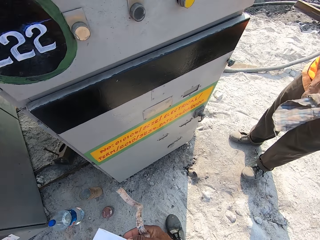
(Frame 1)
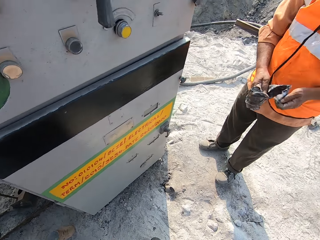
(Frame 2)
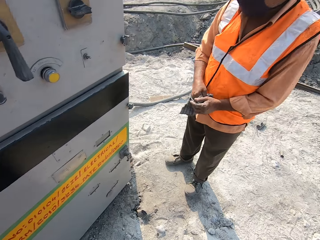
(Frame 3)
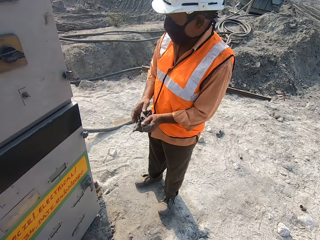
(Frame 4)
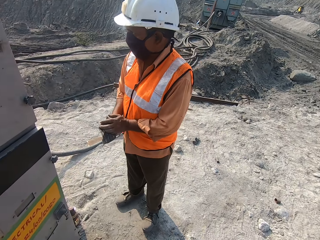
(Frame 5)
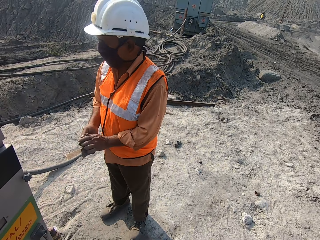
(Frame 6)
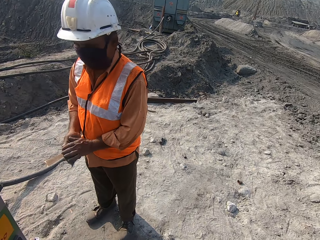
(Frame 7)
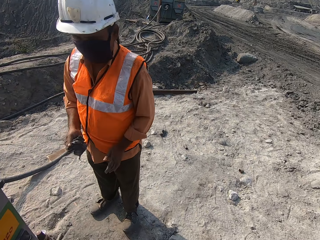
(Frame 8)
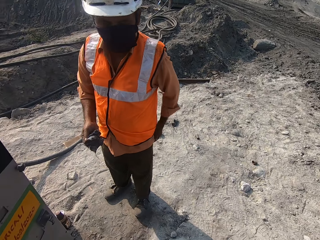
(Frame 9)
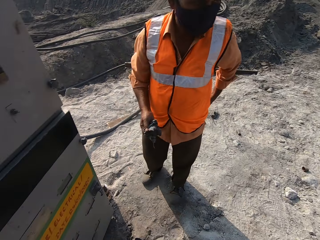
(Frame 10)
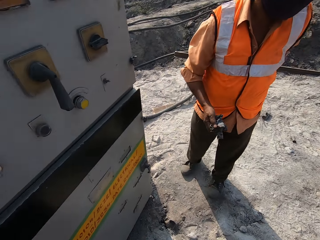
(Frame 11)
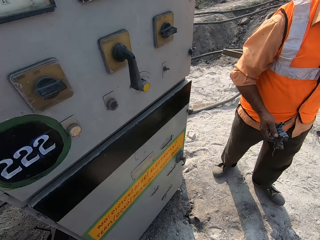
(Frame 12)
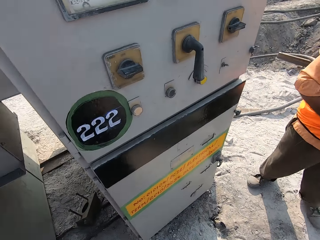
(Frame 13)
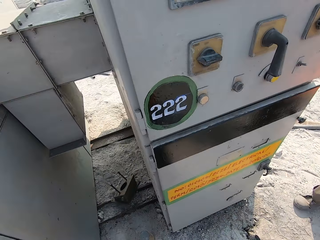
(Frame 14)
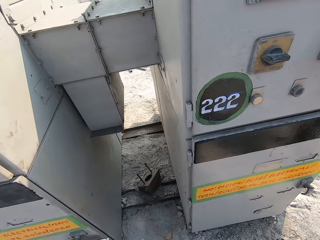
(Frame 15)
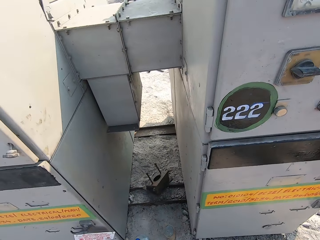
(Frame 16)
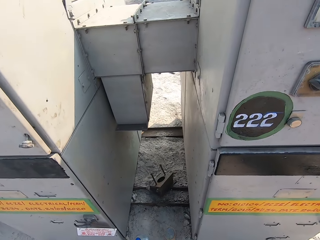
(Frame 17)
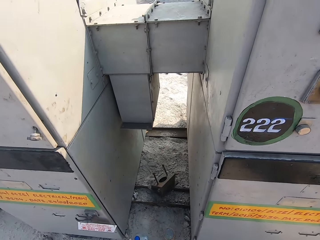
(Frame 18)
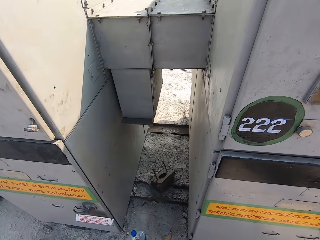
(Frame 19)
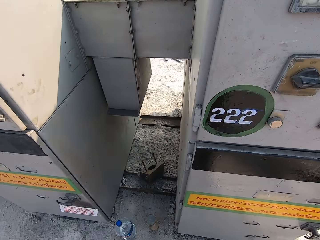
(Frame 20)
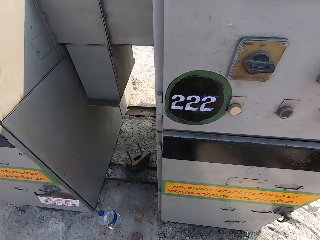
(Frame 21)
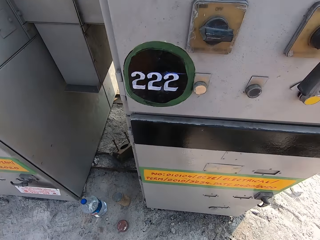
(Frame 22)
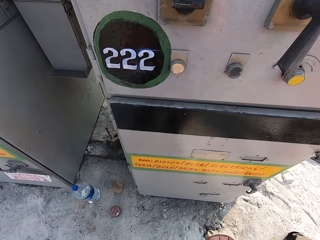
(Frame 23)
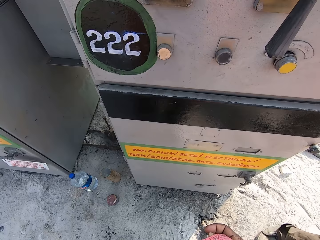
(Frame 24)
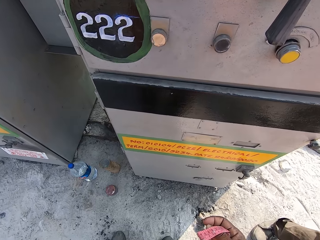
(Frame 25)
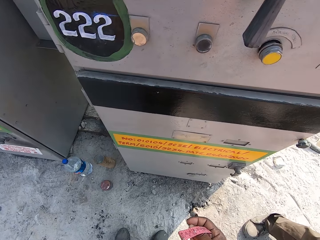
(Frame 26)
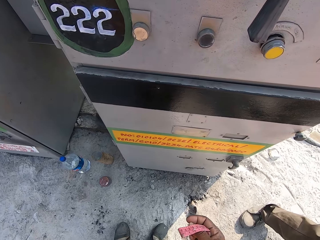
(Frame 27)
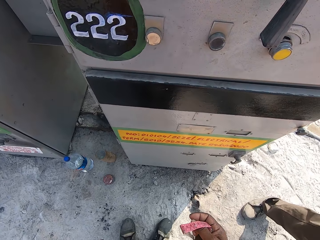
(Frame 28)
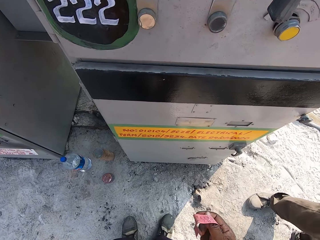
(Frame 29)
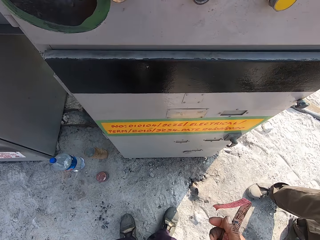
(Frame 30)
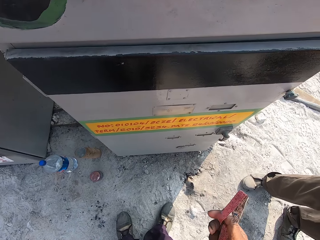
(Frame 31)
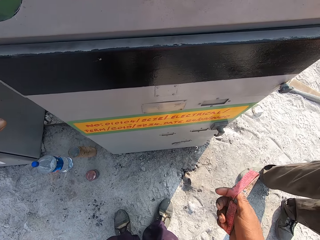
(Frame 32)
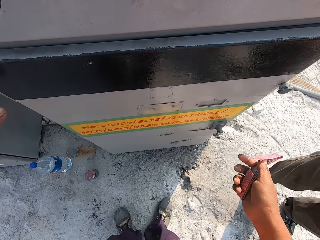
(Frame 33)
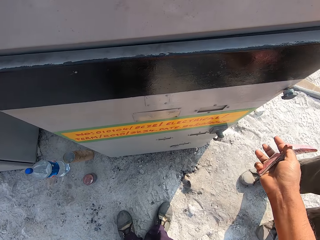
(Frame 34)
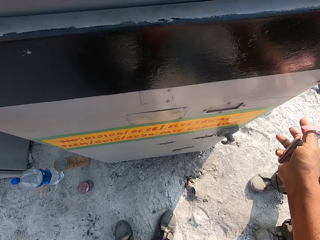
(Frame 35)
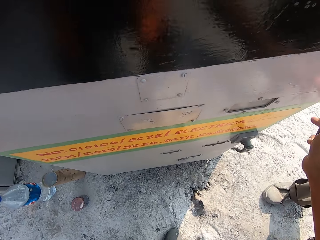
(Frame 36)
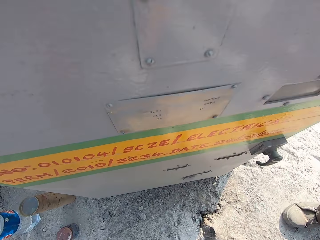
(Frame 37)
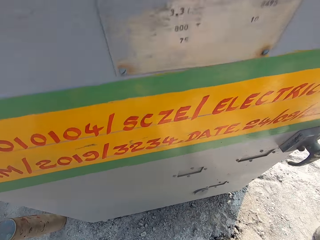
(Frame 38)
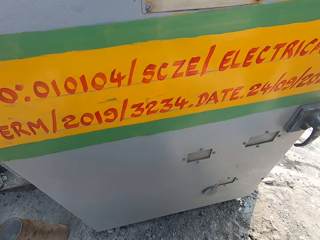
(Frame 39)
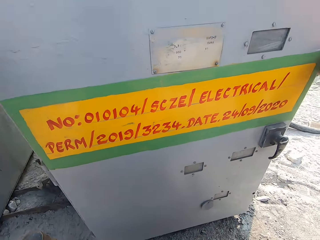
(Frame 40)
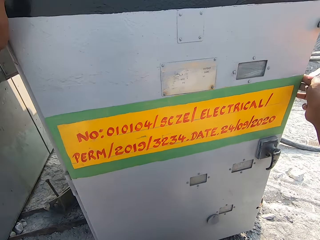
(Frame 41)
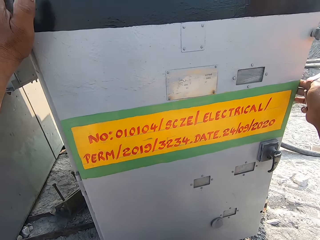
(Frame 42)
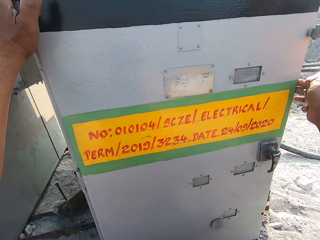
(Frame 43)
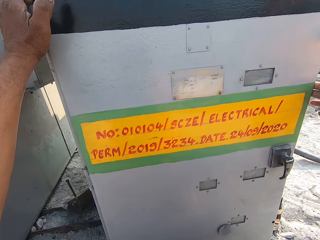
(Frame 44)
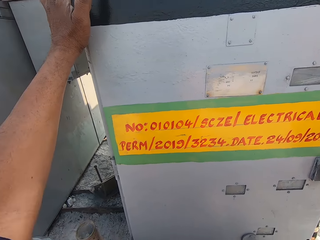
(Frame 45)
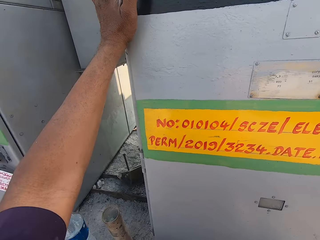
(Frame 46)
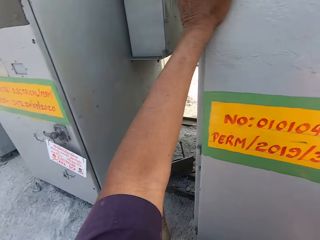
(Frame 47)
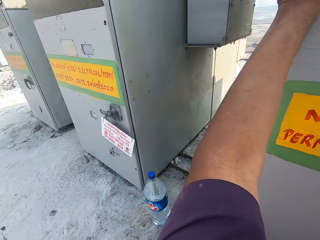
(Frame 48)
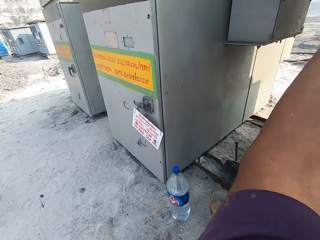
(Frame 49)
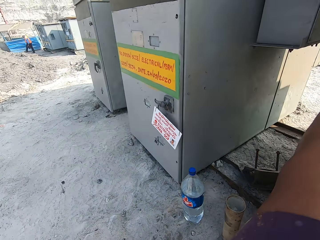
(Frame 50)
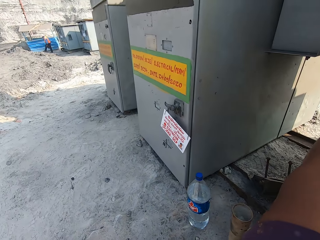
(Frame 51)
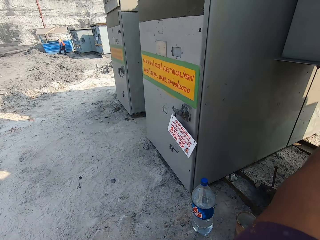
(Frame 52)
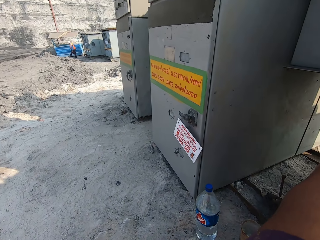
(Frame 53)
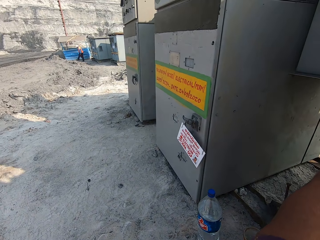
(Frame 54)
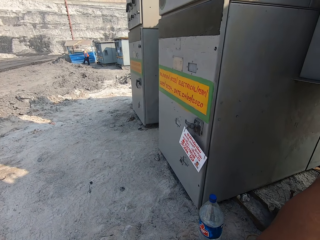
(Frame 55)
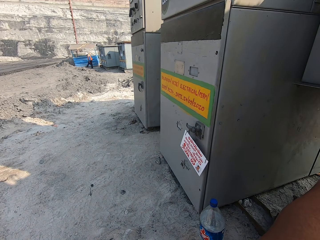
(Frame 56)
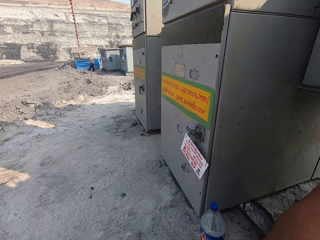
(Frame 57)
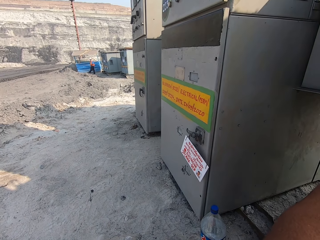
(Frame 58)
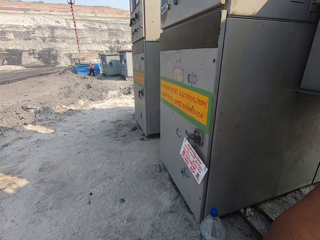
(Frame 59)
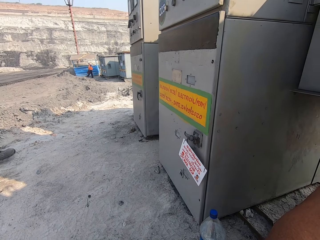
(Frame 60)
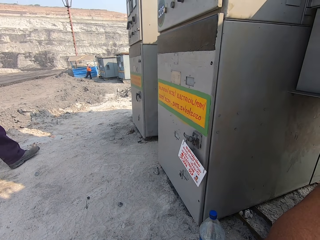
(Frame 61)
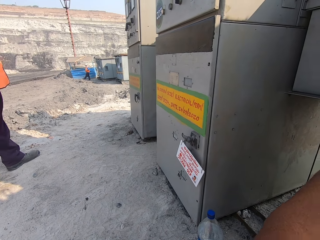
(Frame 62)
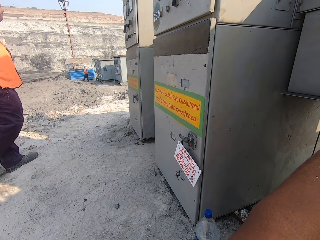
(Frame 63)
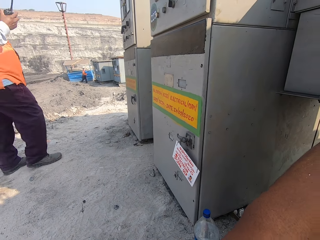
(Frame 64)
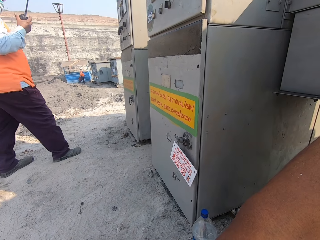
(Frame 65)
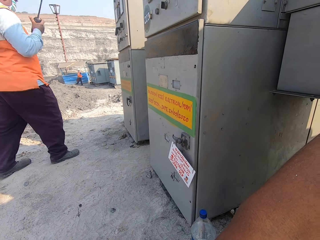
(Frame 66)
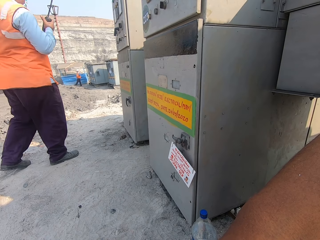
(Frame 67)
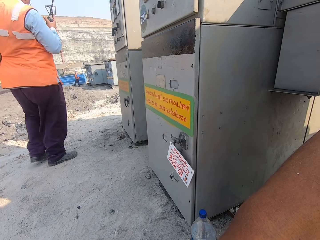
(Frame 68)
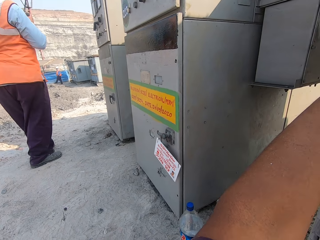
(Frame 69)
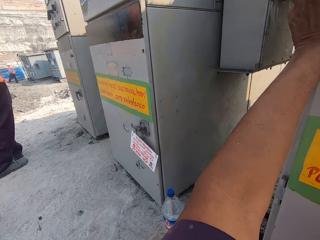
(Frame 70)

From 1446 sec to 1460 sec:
The camera wearer looks around. A person folds a piece of cloth. The camera wearer interacts with the person and wipes their hand with the piece of cloth. They look around. They hold the control panel box. They interact with the person. They look around. Another person dialogues on a cellphone. The other person walks around.

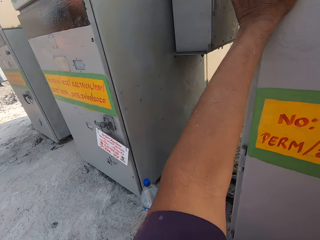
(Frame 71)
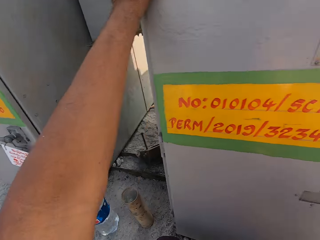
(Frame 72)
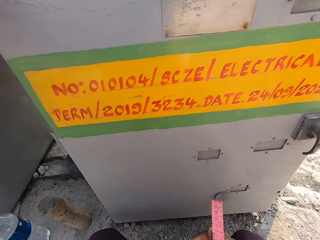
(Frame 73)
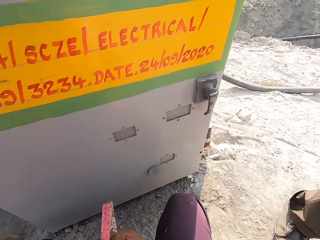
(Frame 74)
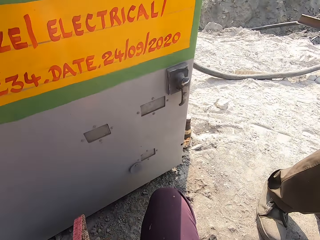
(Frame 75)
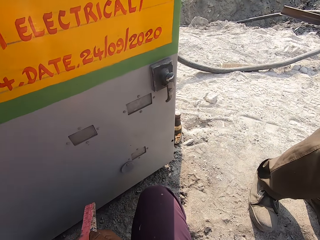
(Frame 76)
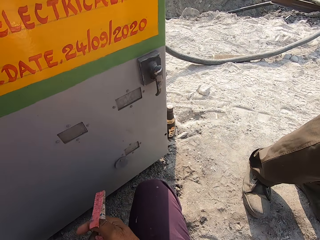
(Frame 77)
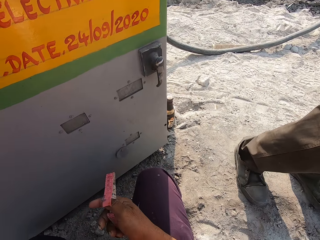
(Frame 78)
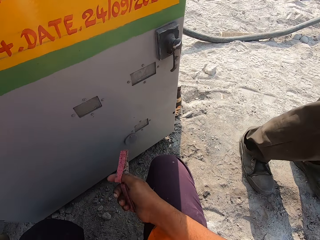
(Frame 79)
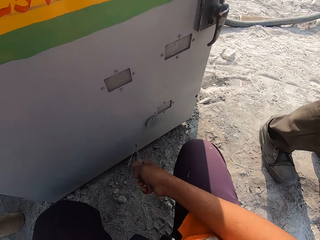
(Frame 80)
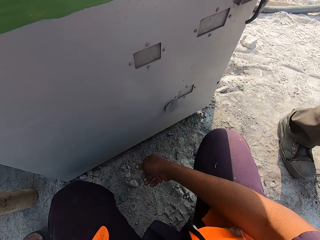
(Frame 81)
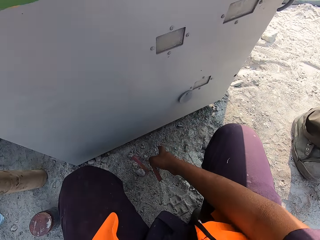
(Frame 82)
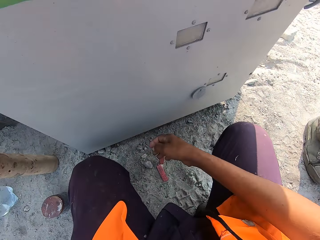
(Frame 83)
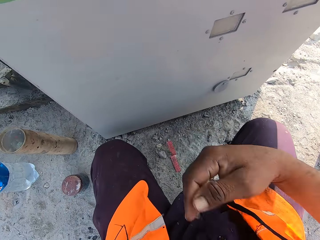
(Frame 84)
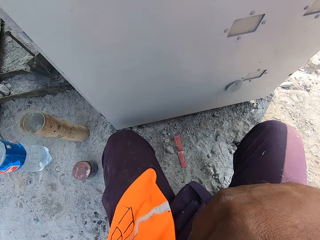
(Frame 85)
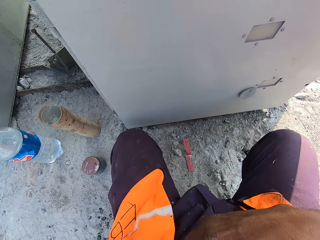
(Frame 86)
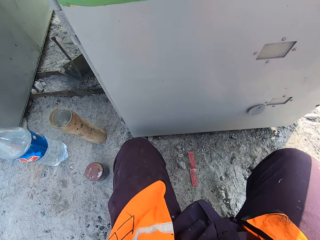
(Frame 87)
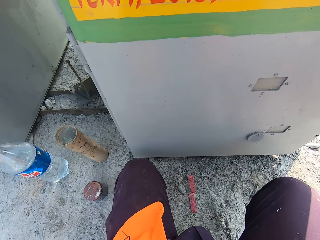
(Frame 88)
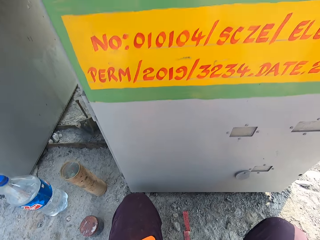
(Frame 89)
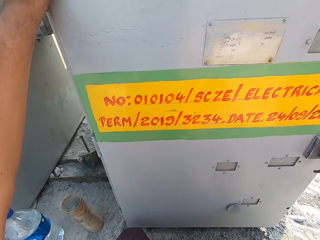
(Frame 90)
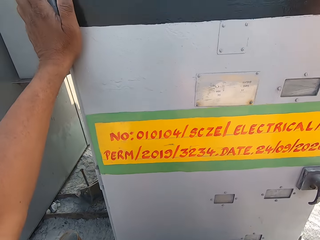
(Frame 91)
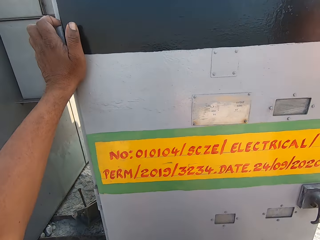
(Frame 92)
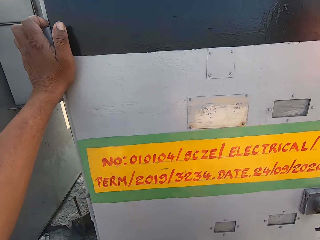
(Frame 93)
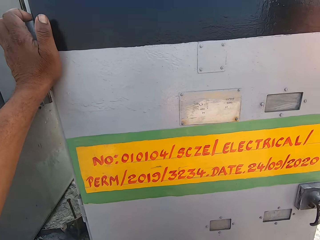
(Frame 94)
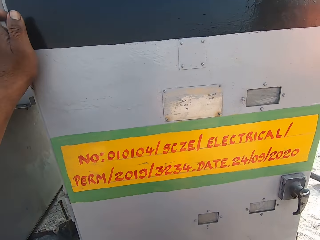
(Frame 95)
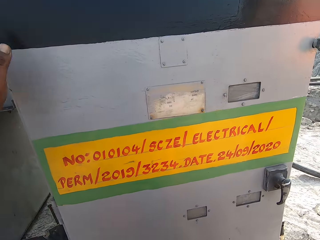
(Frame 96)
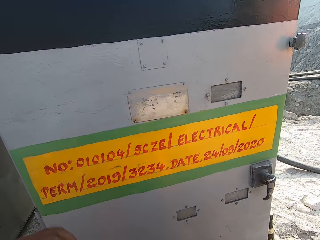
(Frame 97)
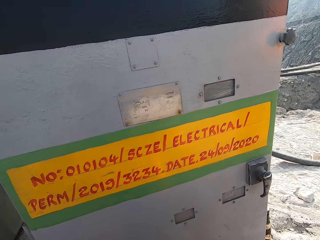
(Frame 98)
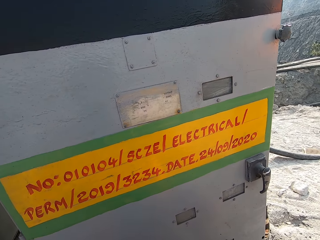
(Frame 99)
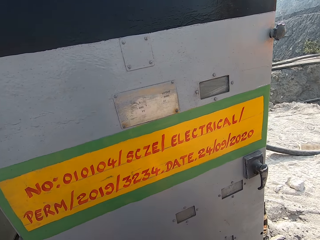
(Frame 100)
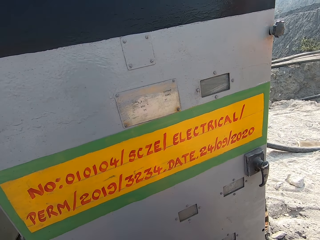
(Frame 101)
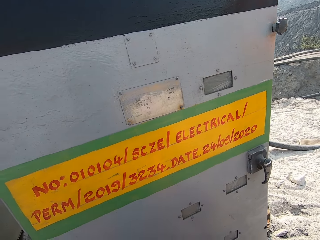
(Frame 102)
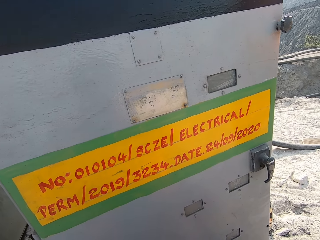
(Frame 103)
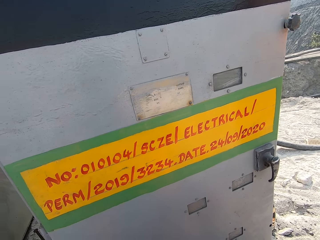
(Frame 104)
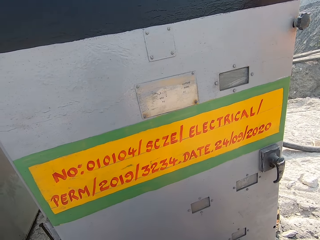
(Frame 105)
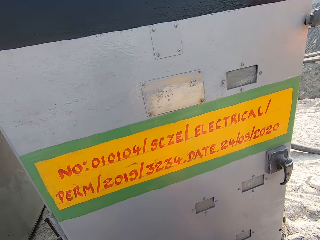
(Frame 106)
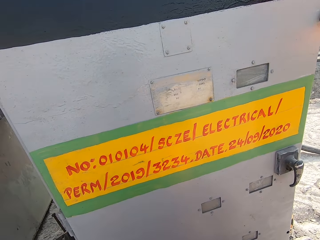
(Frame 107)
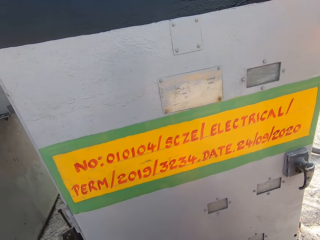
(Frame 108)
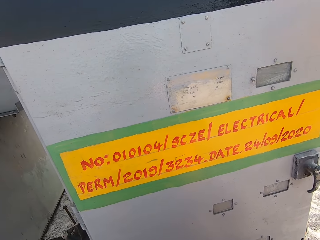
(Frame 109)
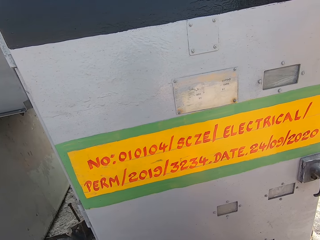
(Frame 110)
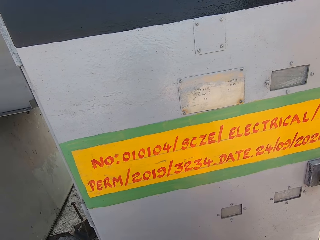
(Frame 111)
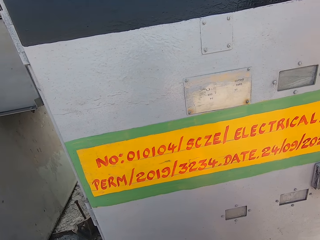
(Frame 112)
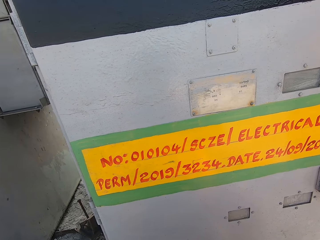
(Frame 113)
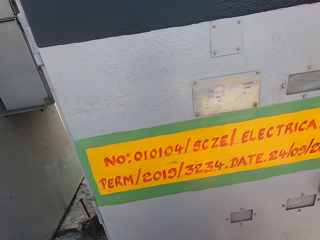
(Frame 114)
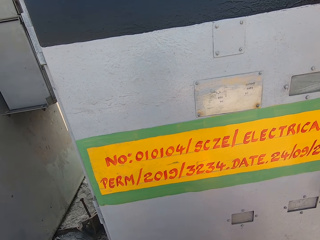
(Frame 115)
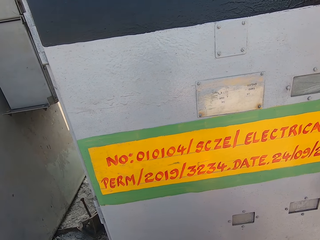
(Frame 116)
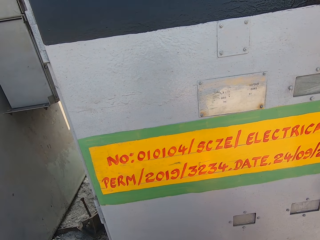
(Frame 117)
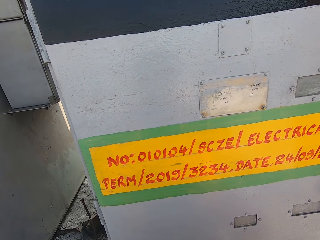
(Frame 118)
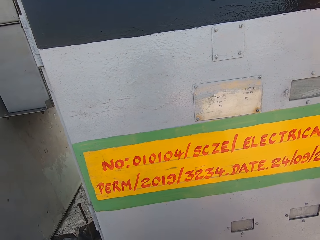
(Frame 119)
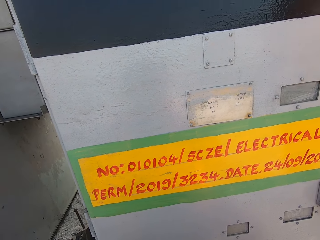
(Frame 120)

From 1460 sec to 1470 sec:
The camera wearer looks around. They put down a tape measure. They pocket something. They take a chalk. They look around. They look at the truck.
